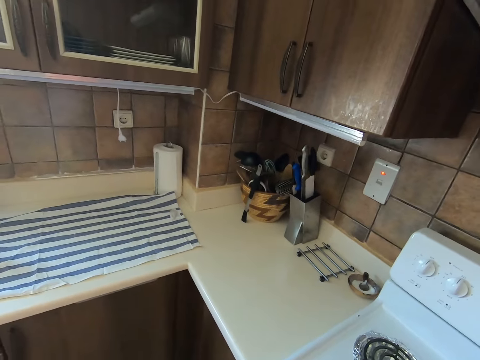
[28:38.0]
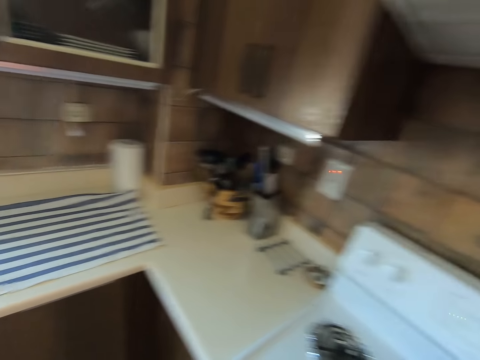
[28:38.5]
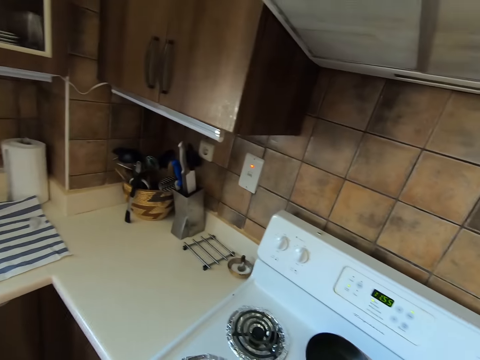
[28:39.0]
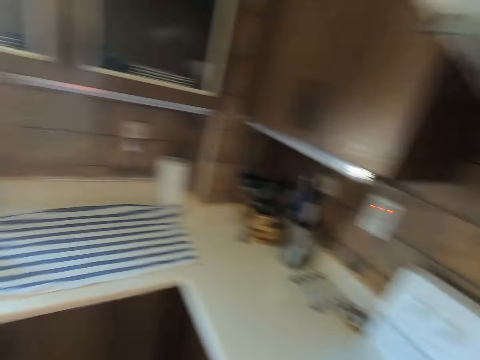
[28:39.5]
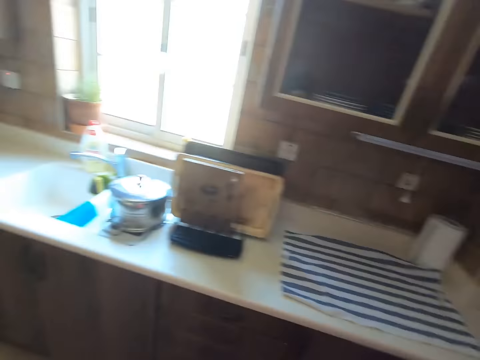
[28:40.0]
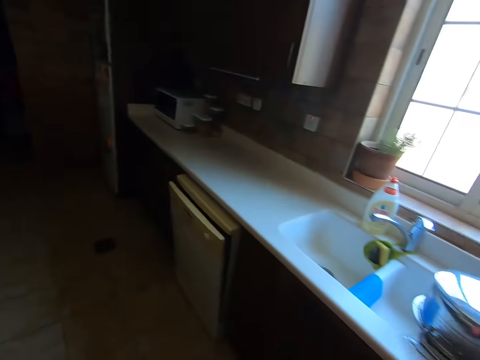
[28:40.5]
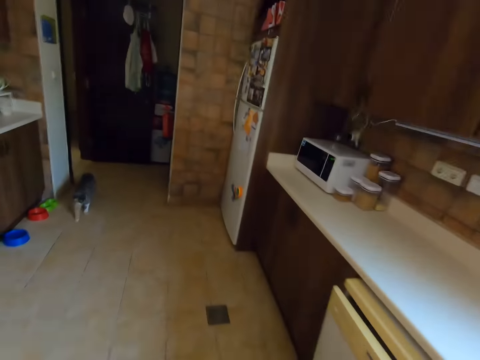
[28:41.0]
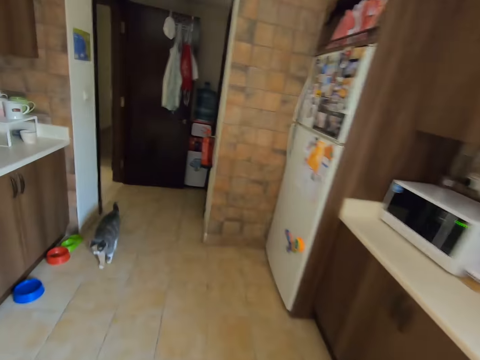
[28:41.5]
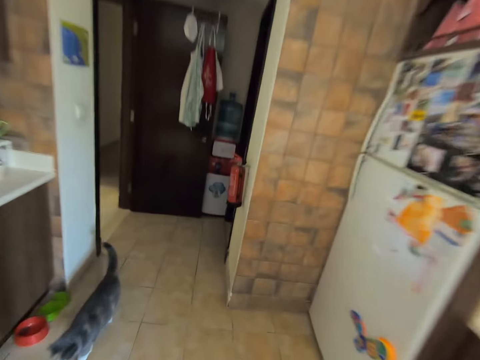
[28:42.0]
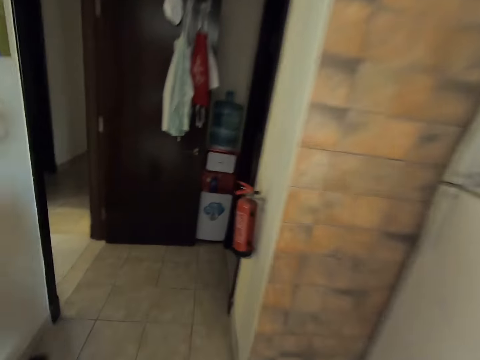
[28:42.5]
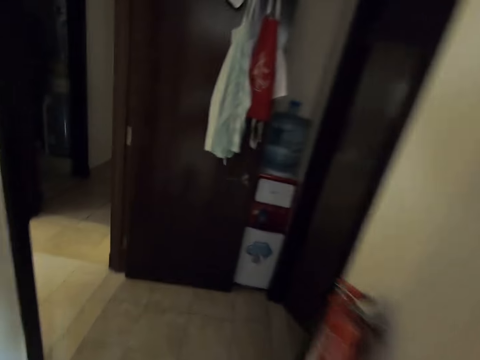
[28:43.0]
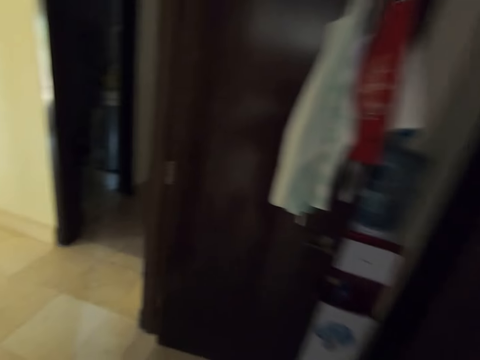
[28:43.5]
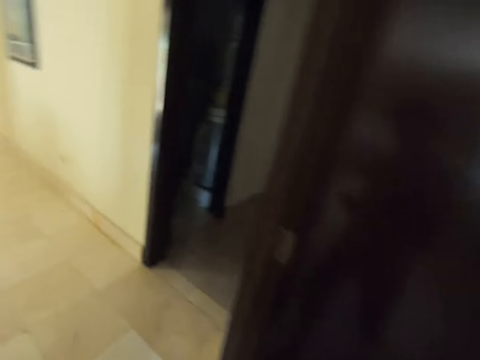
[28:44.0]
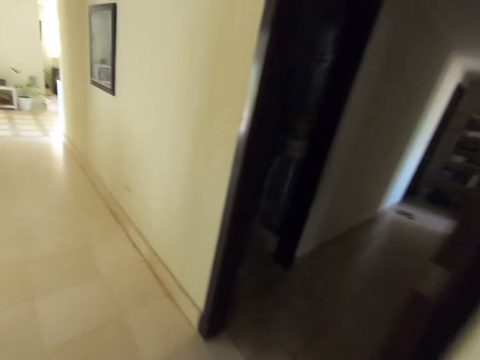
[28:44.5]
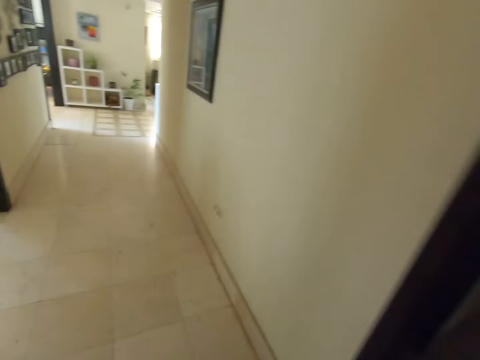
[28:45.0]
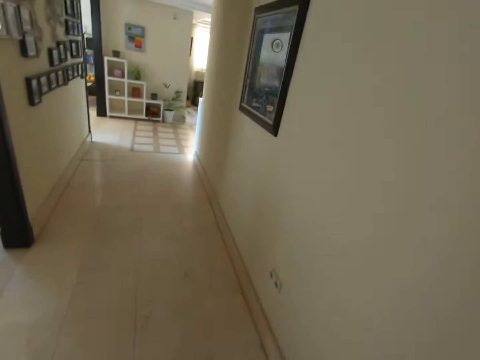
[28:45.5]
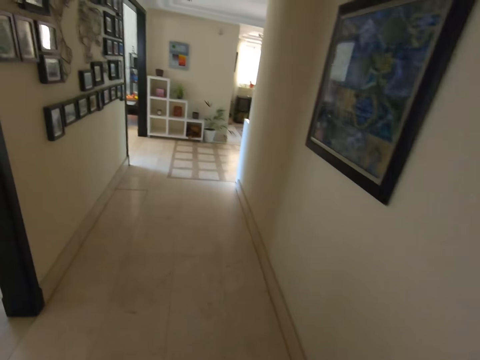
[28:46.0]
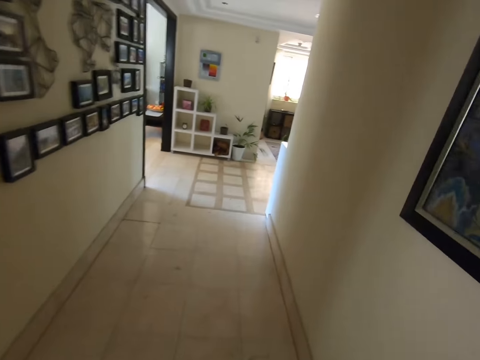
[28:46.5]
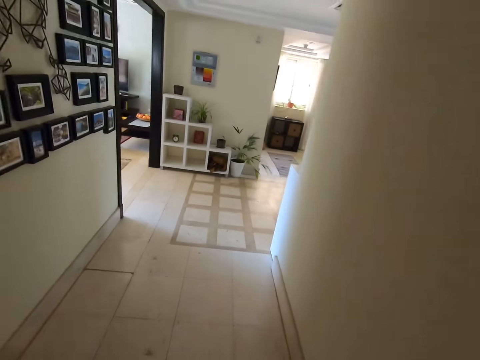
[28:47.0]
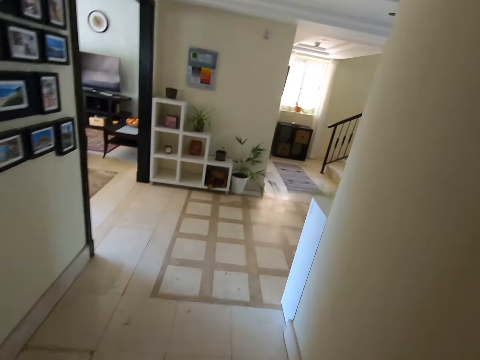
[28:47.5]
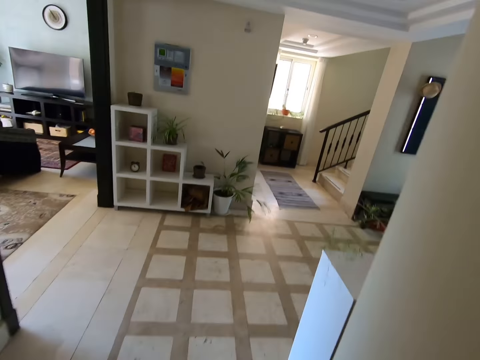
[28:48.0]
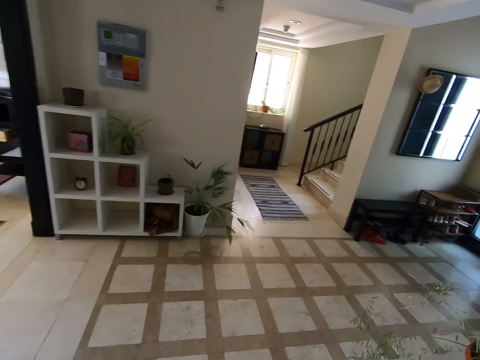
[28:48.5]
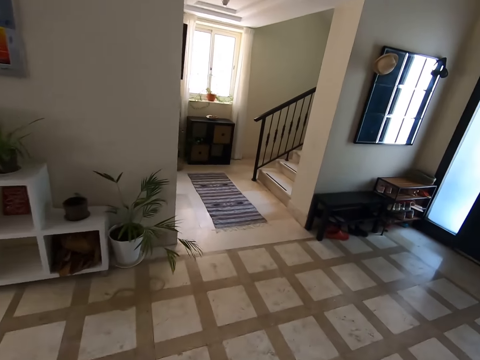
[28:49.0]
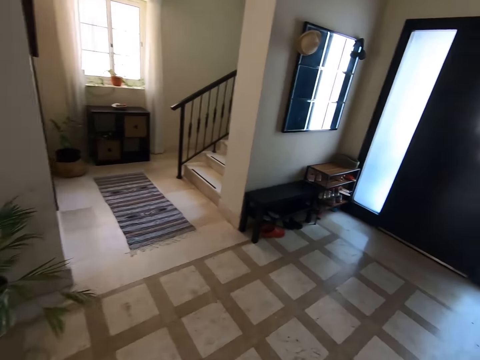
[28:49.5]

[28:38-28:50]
The camera wearer walks out of the kitchen. They walk around the house.

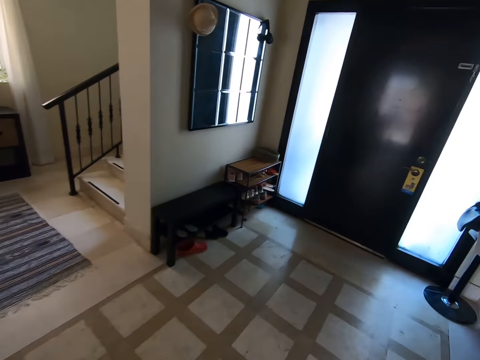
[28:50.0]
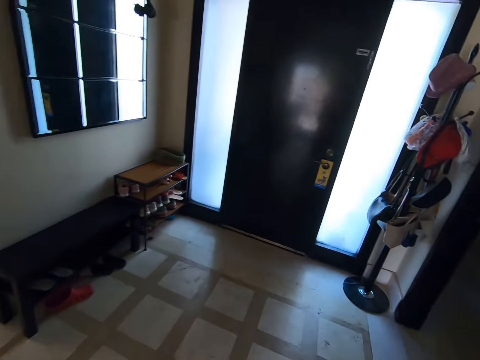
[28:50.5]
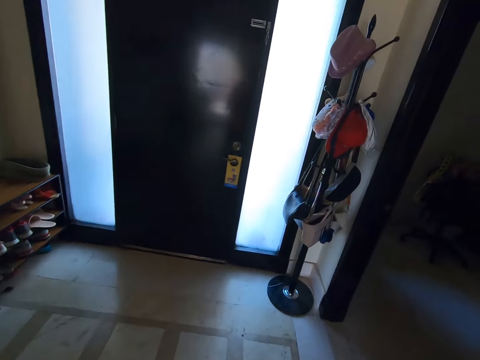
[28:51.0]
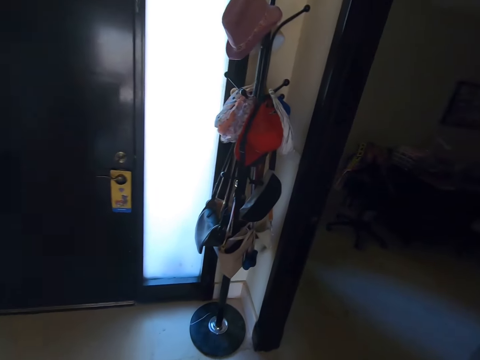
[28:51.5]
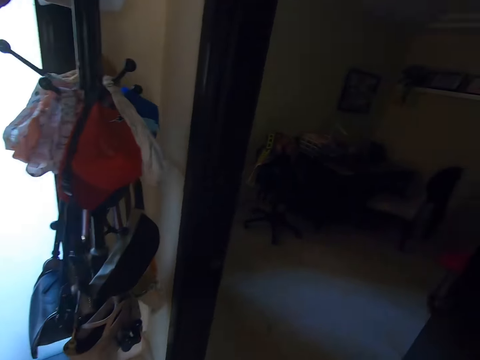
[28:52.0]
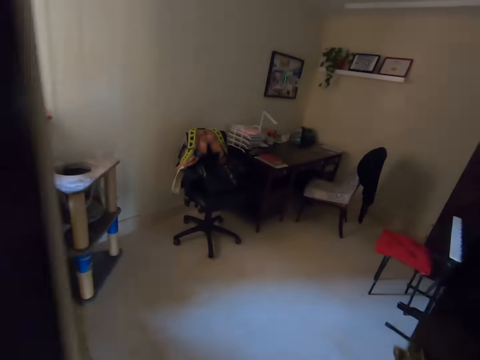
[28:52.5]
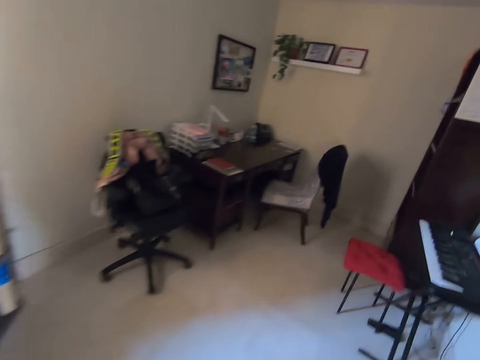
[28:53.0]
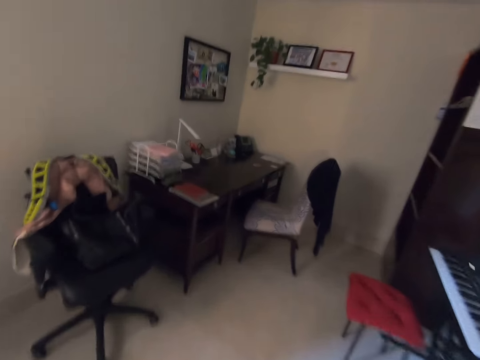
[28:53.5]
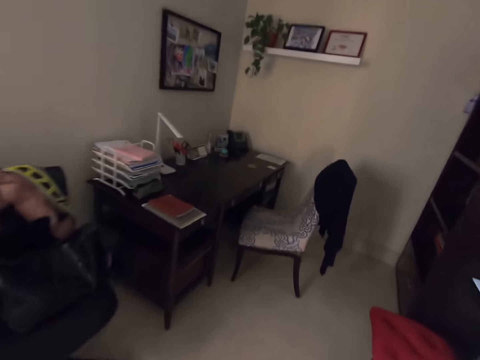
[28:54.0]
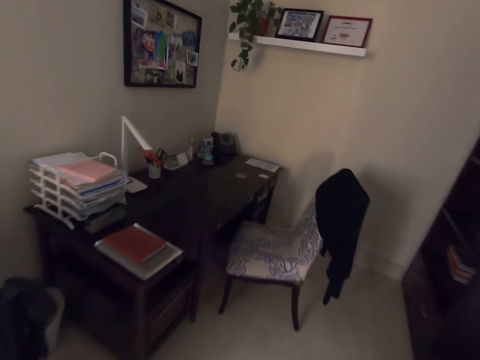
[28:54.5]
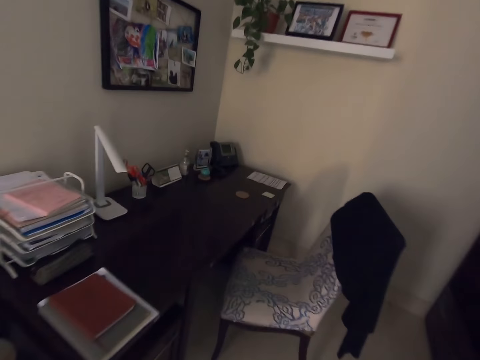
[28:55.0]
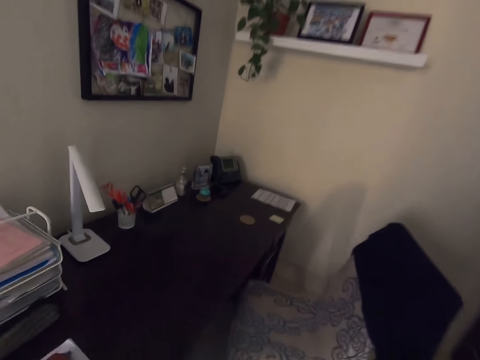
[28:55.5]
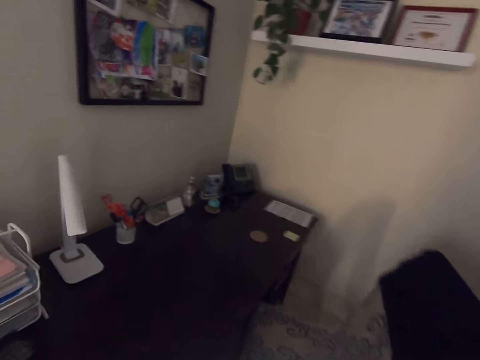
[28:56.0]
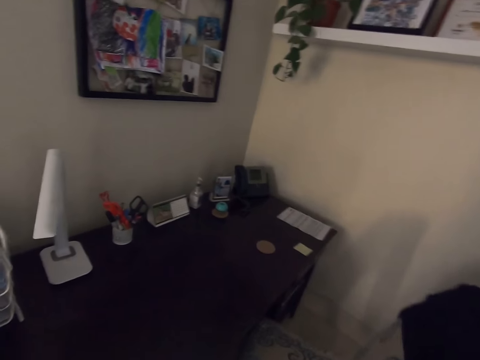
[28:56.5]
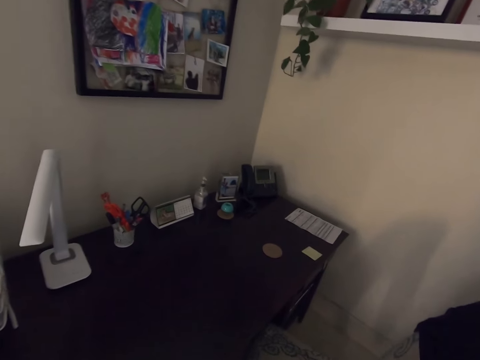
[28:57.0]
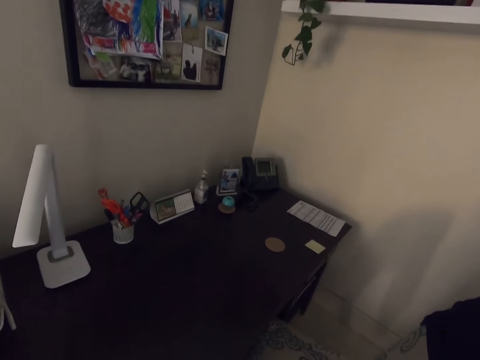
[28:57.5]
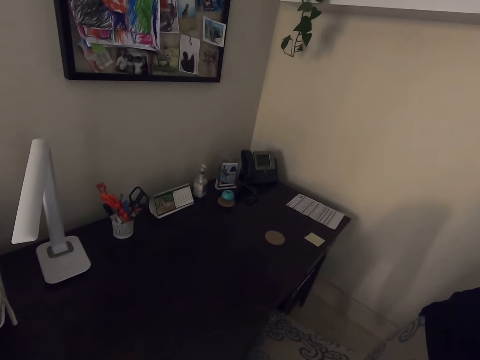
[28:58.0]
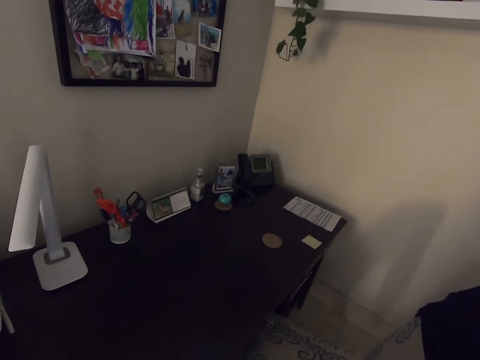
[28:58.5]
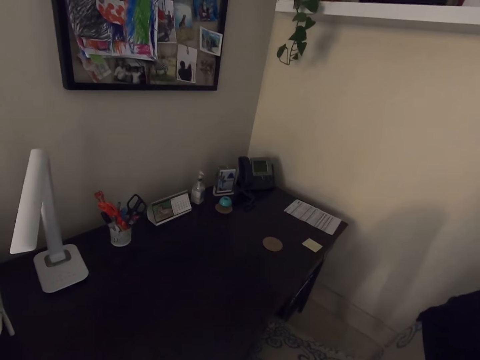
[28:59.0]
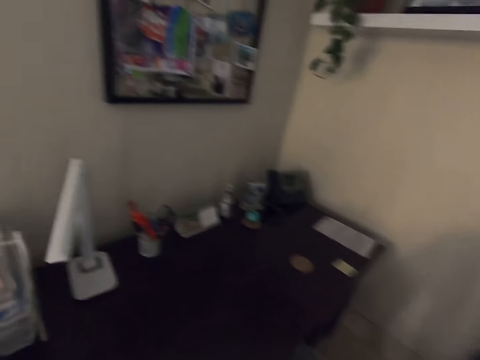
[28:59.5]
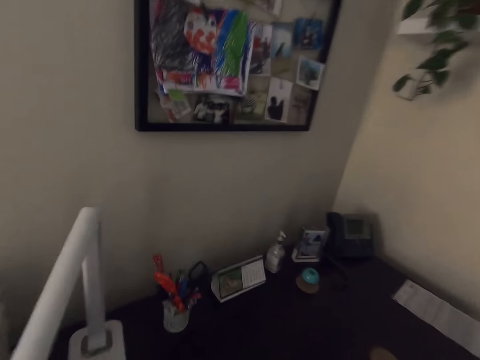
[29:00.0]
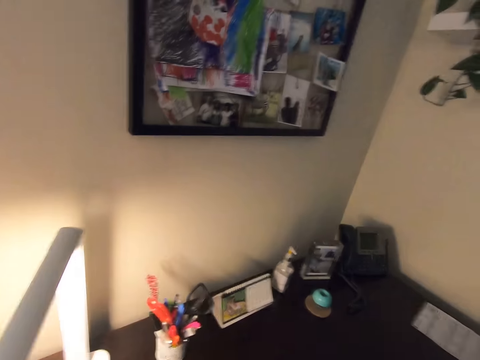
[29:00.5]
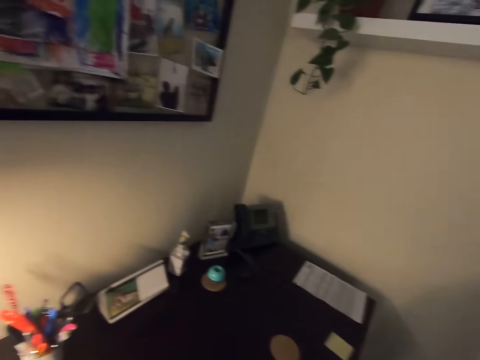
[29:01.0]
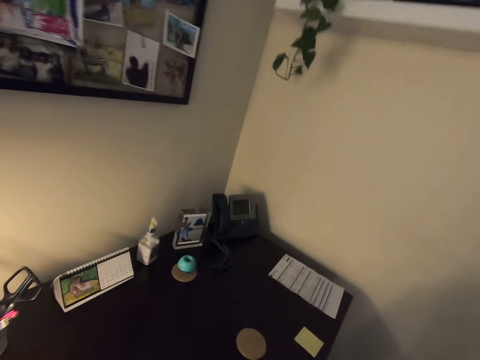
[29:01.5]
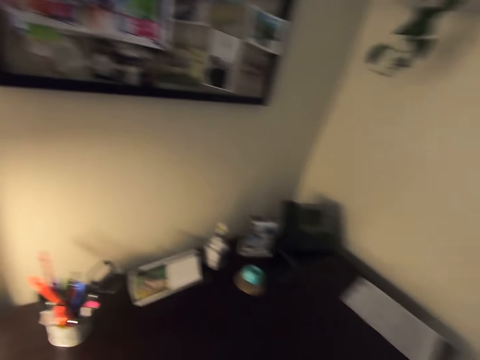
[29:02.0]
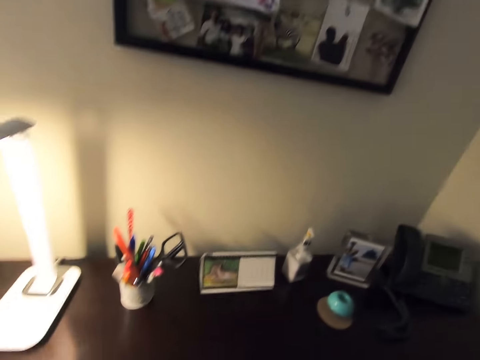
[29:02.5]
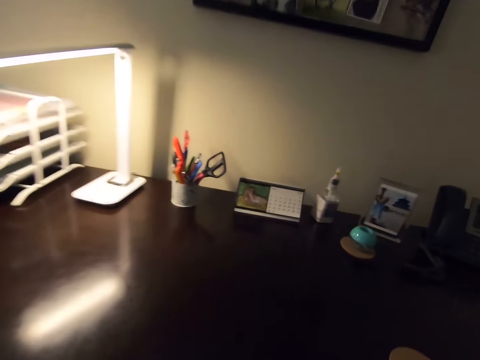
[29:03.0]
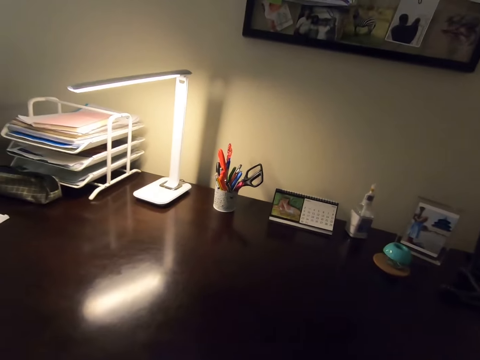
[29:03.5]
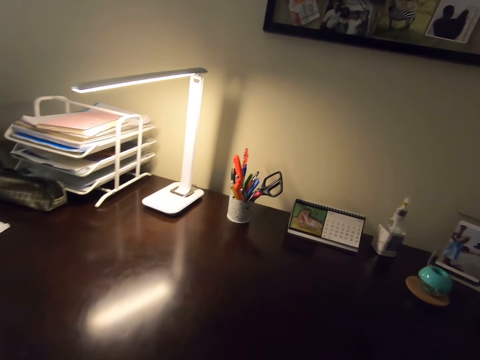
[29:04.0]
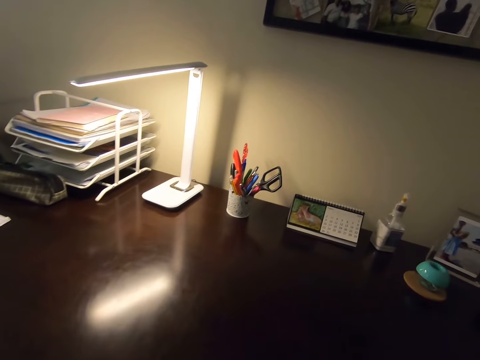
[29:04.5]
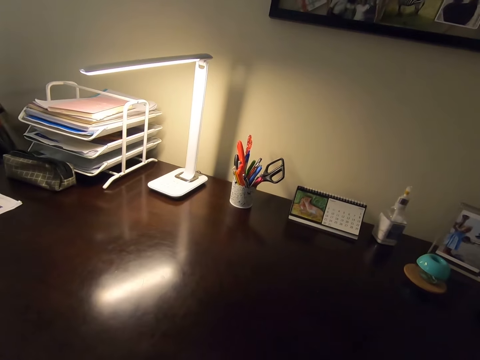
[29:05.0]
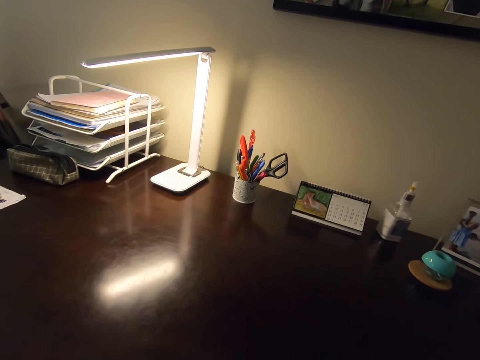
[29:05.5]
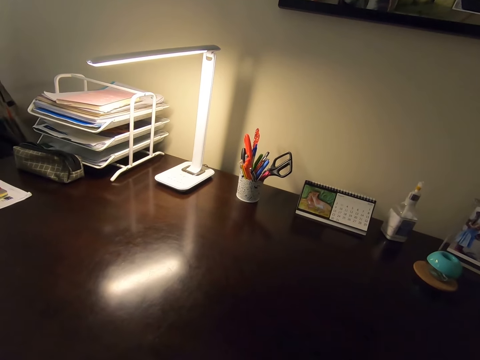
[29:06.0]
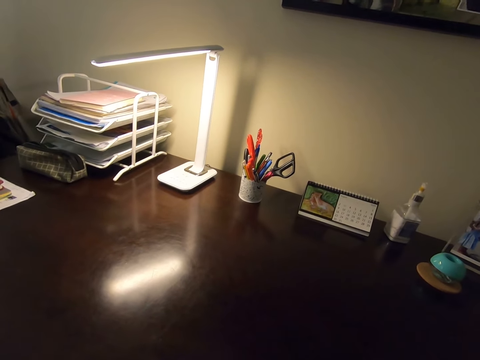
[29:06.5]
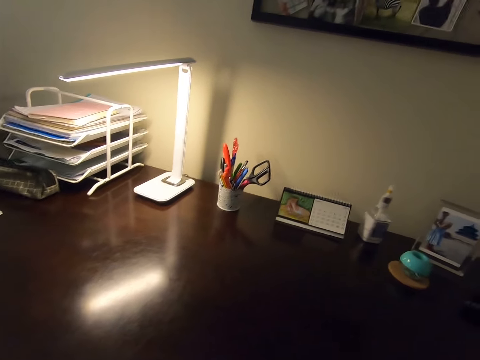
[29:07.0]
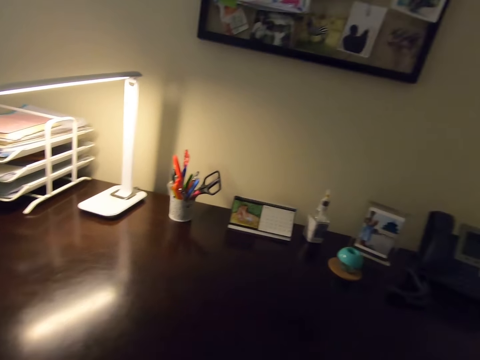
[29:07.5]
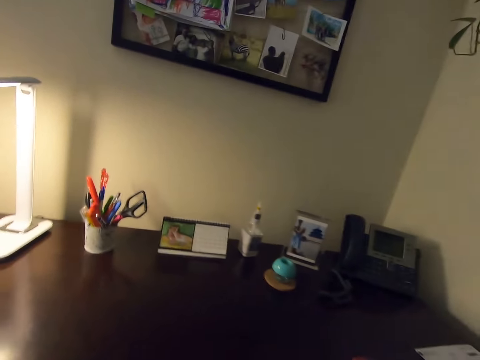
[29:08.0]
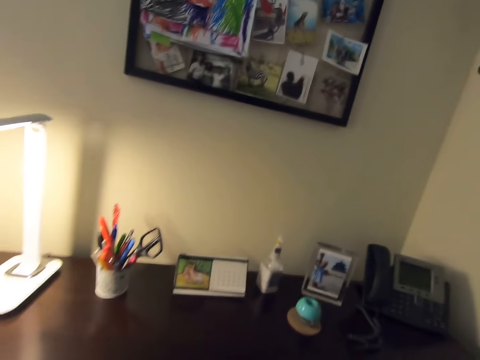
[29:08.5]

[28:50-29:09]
The camera wearer enters a room. They look at the table. They put on the table light. They adjust the chair. They look at something.
